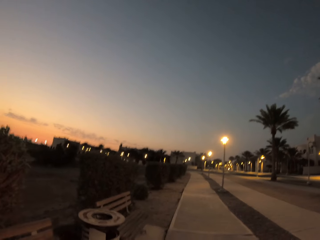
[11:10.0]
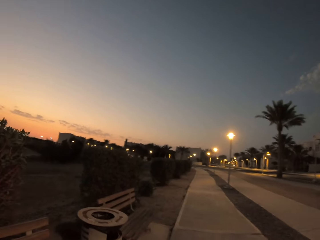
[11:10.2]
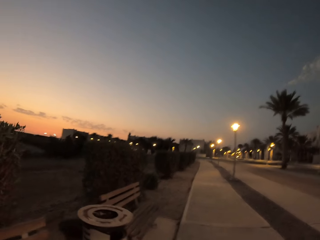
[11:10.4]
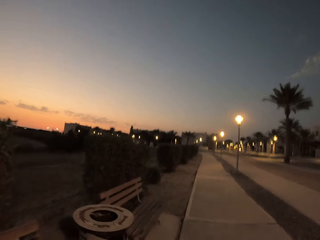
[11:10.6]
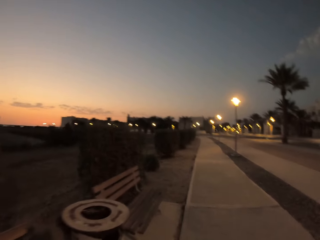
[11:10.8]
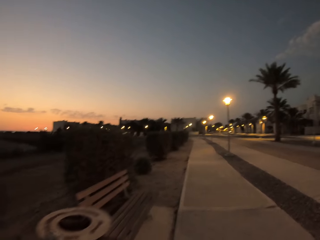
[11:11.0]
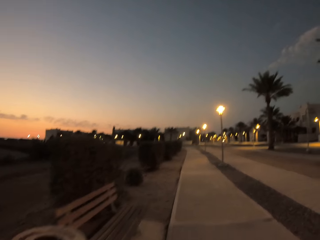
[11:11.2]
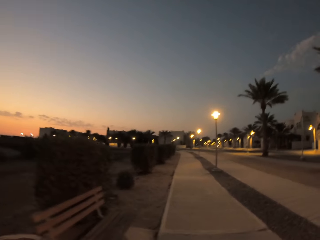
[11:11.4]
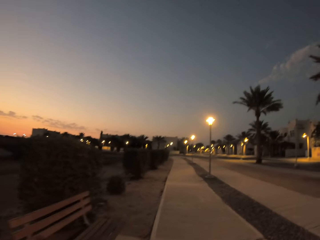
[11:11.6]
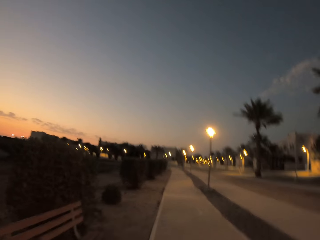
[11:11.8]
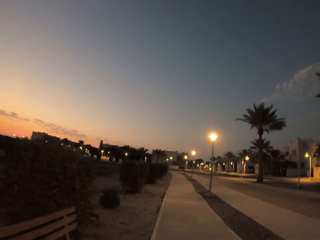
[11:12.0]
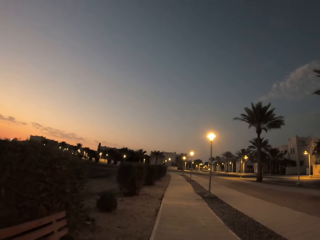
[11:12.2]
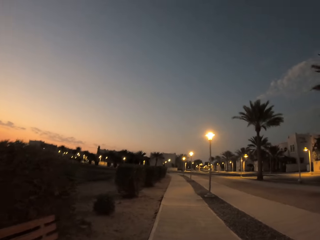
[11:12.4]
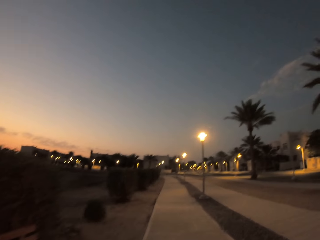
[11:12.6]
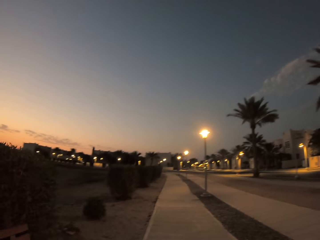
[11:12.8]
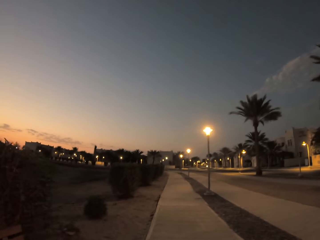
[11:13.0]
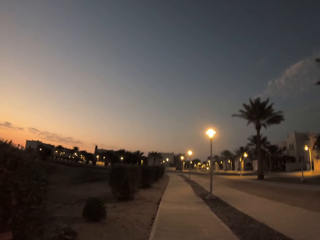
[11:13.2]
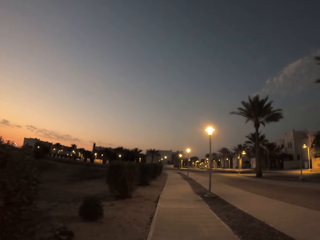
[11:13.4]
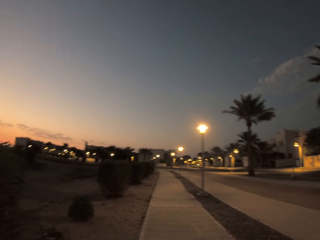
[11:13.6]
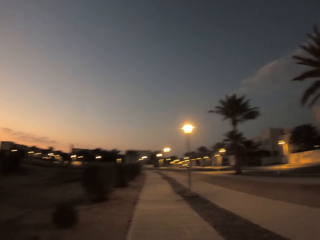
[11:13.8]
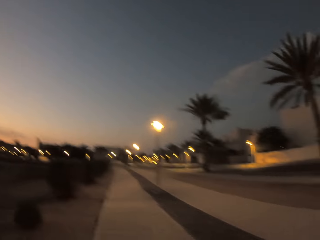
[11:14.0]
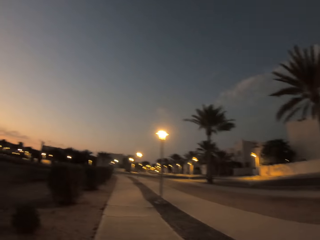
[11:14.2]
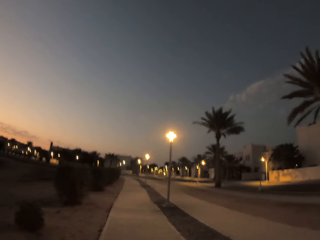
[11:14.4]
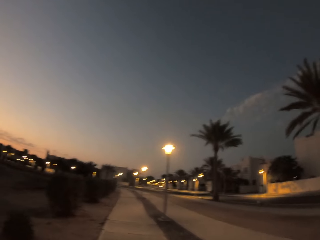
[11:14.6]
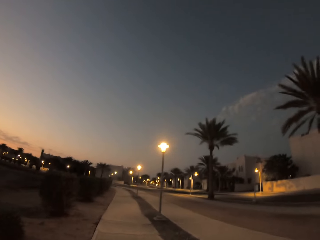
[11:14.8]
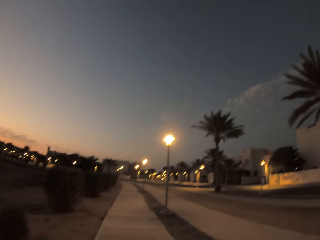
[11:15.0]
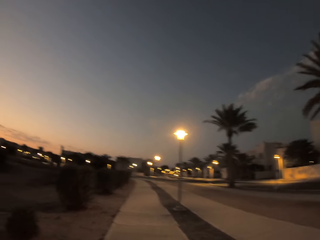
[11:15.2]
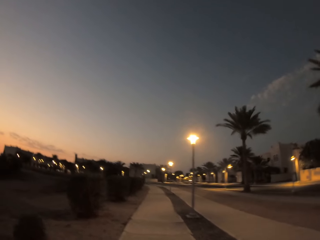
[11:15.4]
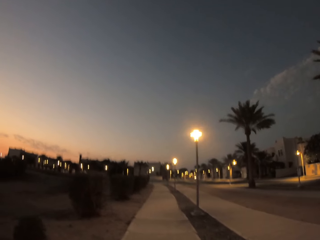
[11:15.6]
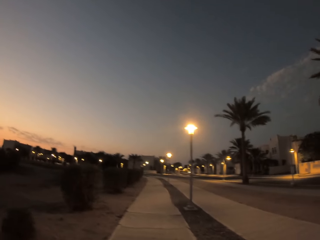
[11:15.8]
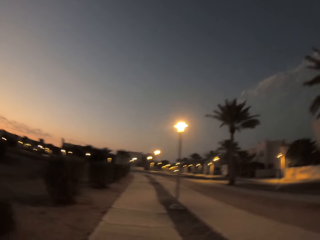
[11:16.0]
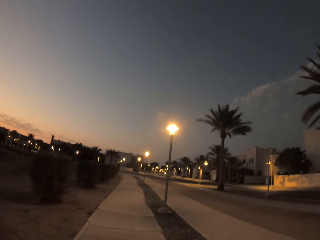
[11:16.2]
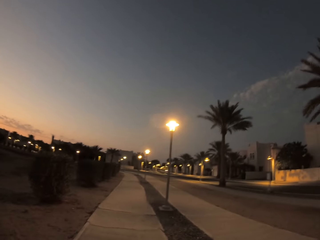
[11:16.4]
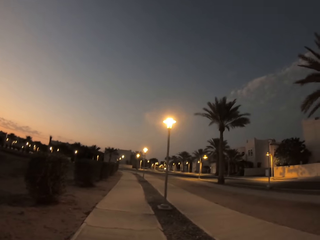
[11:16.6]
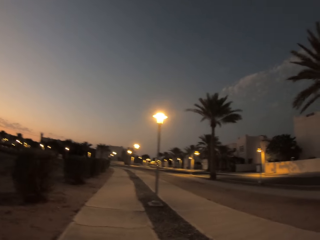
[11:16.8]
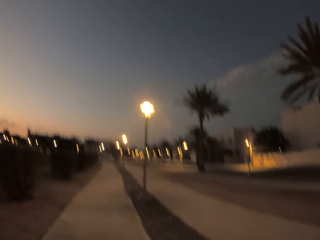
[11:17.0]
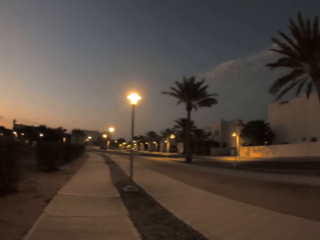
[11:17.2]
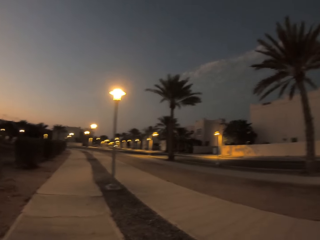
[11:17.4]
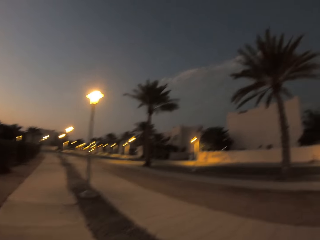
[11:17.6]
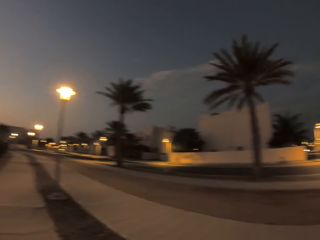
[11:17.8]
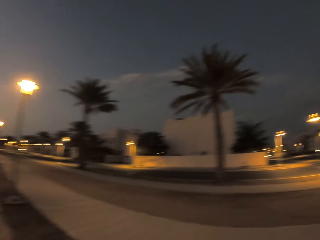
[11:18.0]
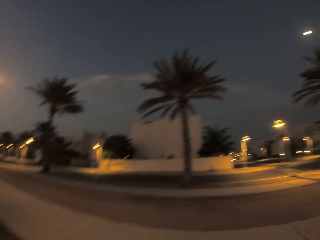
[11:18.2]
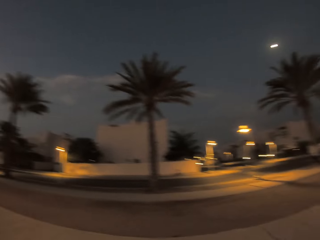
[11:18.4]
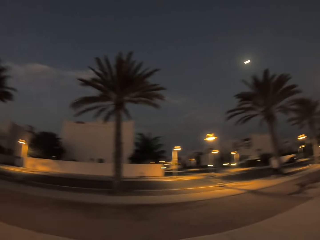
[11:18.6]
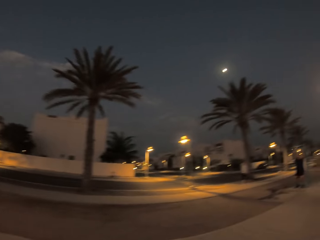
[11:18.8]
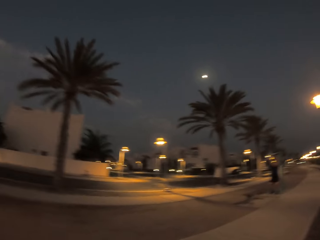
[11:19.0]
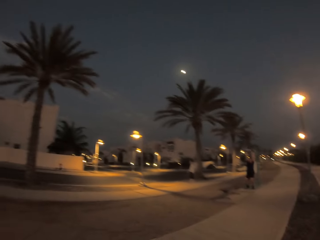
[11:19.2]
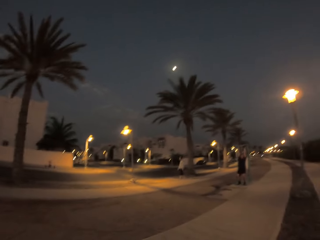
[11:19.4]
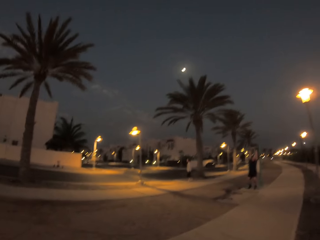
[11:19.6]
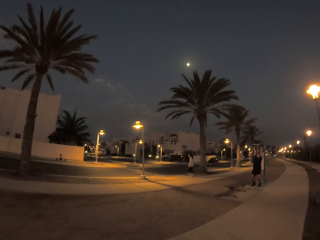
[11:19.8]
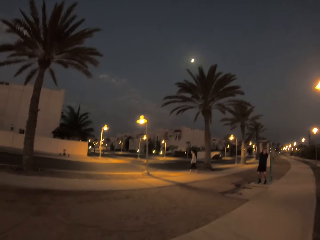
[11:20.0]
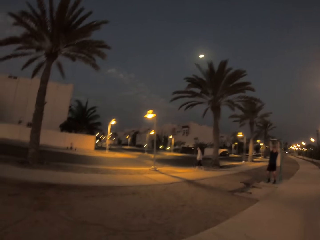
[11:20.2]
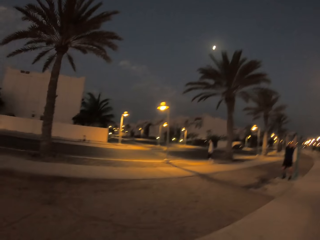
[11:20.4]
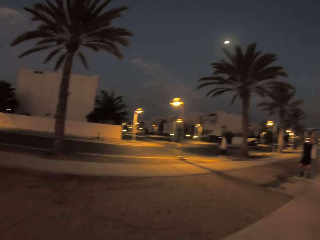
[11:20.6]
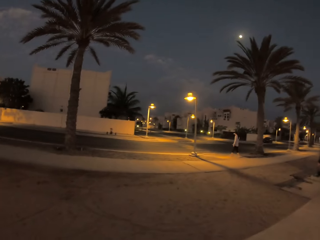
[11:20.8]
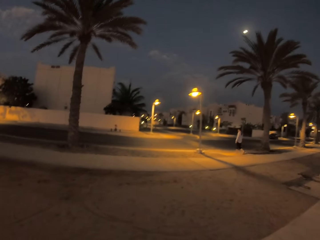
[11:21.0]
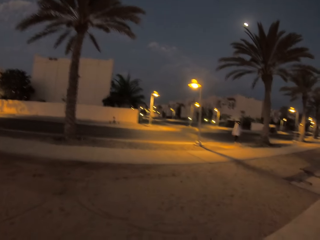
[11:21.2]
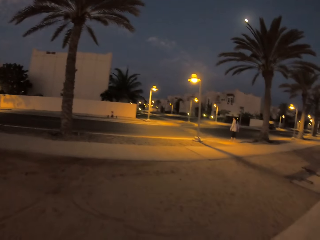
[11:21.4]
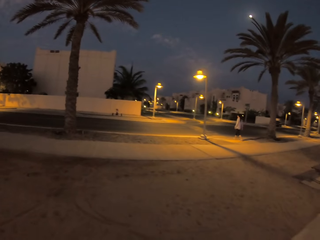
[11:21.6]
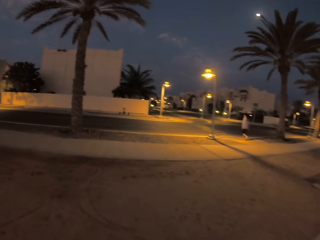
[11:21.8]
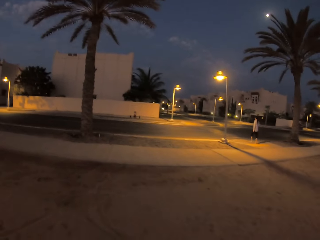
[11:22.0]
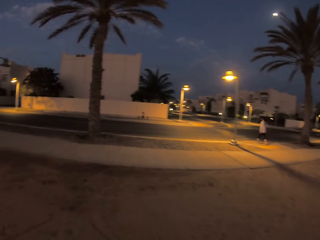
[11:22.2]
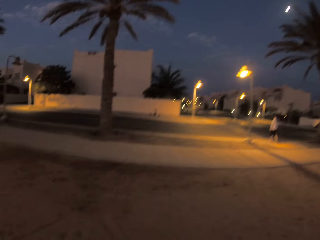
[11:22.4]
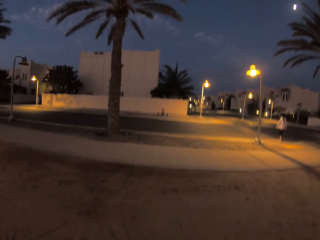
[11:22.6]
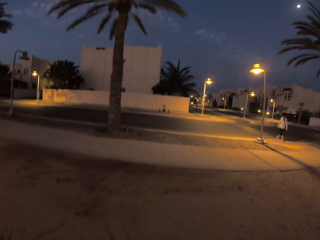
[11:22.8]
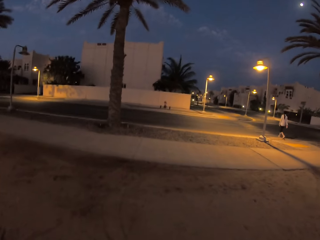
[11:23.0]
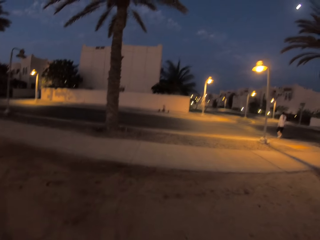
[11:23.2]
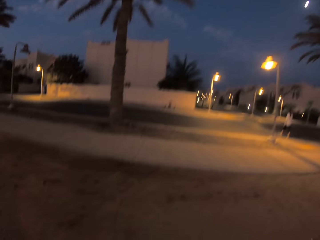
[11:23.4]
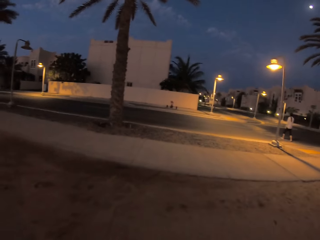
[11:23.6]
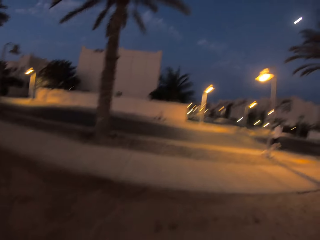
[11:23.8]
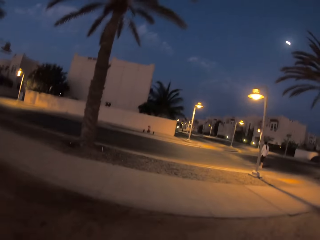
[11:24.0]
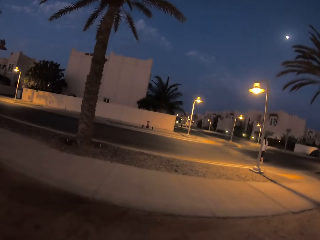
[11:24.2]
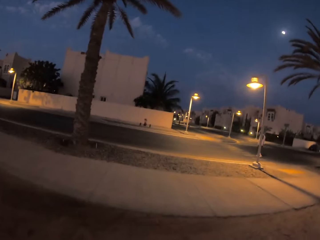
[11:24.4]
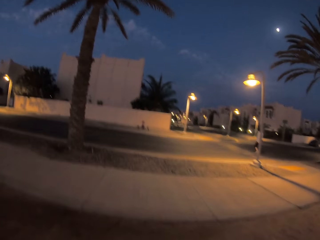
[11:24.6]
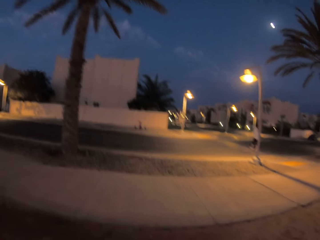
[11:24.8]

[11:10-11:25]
The camera wearer turns around. A man holds the board. A woman crosses the road. The camera wearer walks on the sand.

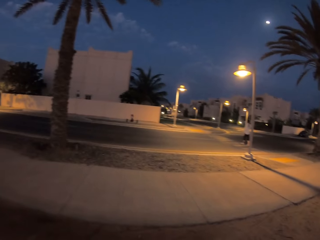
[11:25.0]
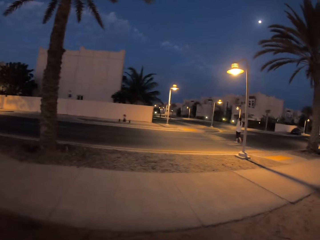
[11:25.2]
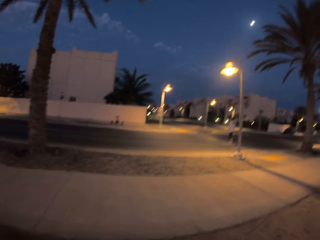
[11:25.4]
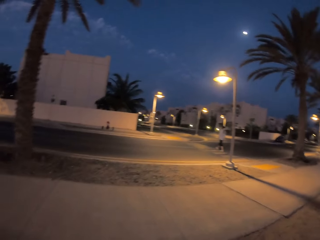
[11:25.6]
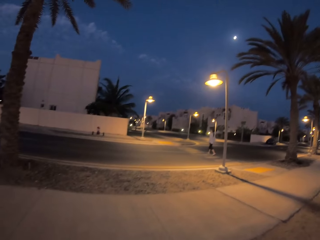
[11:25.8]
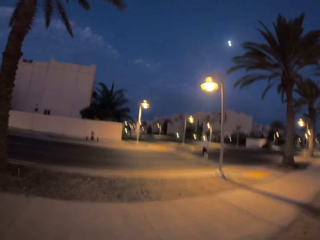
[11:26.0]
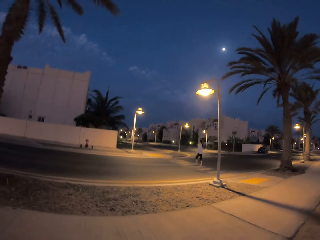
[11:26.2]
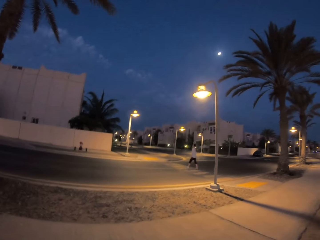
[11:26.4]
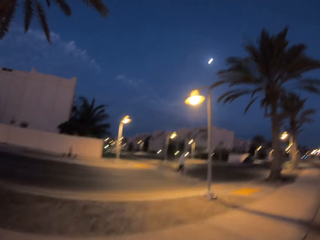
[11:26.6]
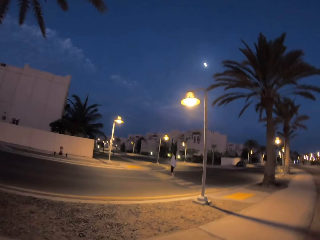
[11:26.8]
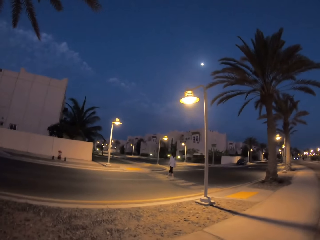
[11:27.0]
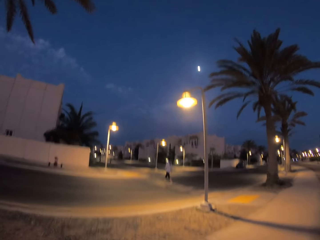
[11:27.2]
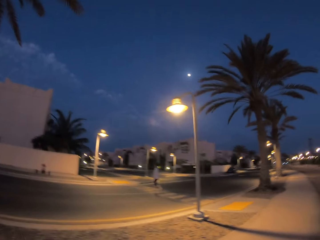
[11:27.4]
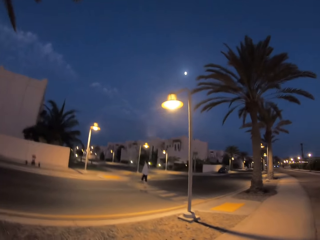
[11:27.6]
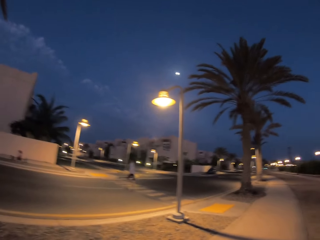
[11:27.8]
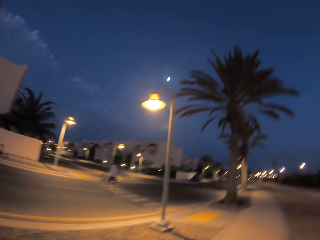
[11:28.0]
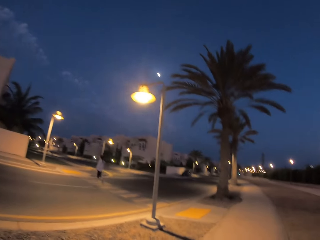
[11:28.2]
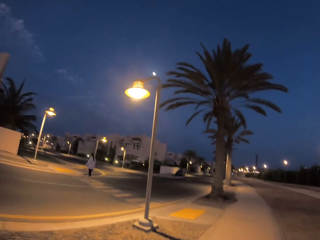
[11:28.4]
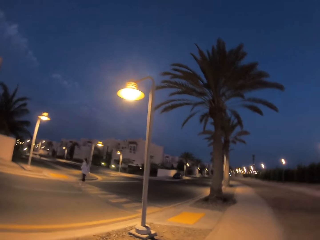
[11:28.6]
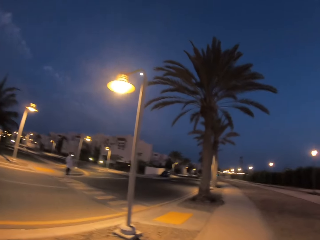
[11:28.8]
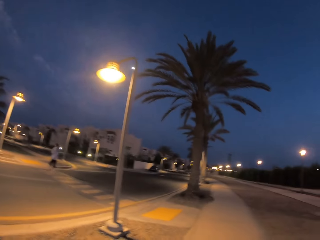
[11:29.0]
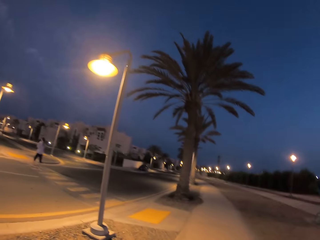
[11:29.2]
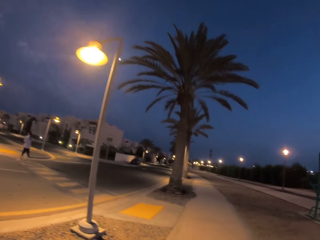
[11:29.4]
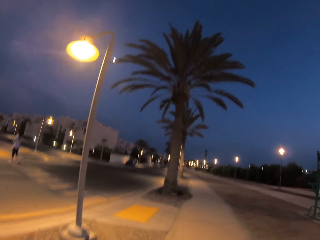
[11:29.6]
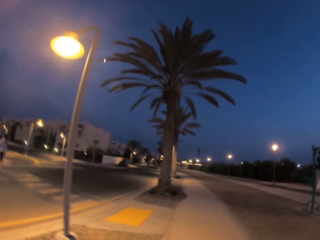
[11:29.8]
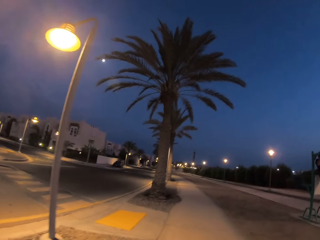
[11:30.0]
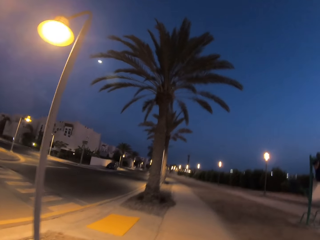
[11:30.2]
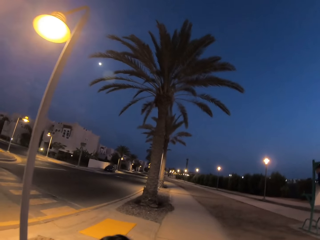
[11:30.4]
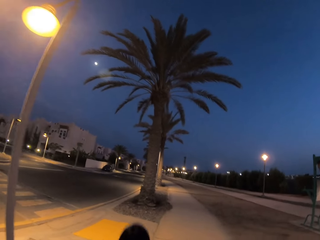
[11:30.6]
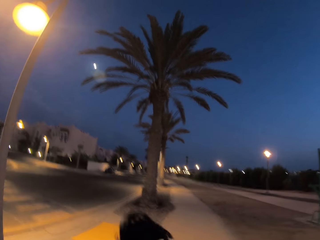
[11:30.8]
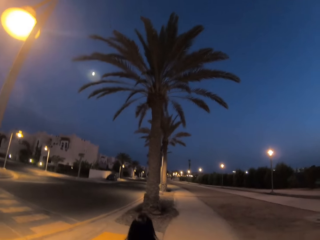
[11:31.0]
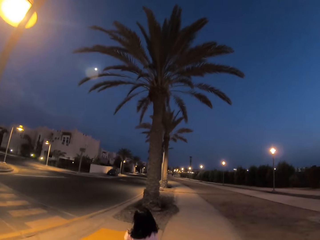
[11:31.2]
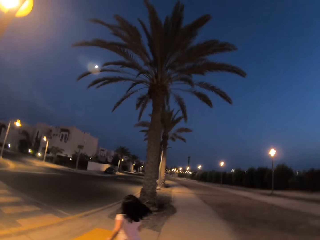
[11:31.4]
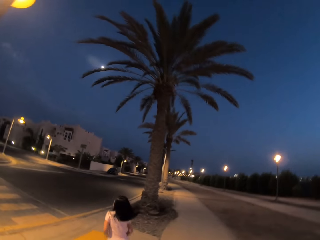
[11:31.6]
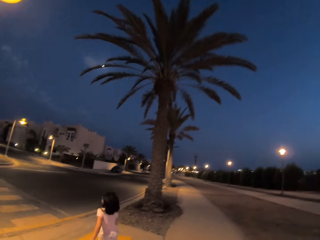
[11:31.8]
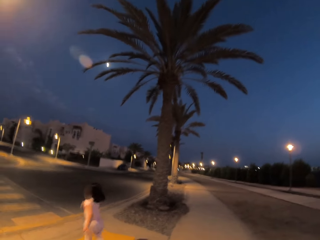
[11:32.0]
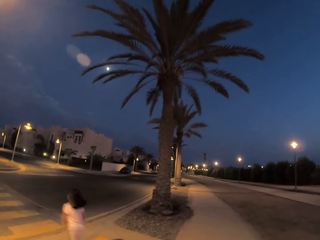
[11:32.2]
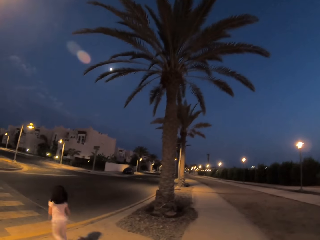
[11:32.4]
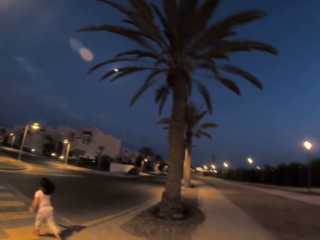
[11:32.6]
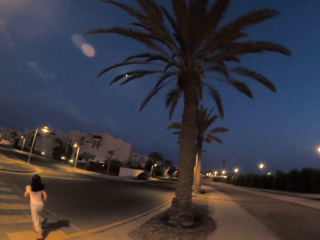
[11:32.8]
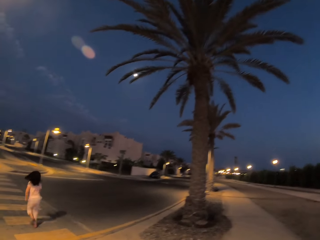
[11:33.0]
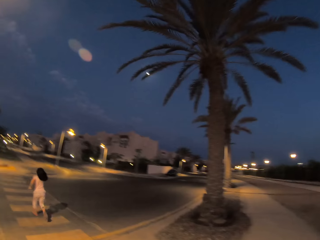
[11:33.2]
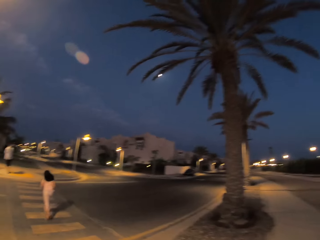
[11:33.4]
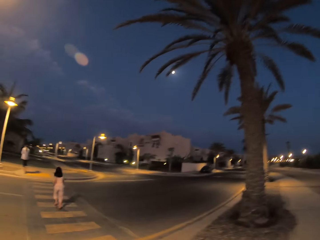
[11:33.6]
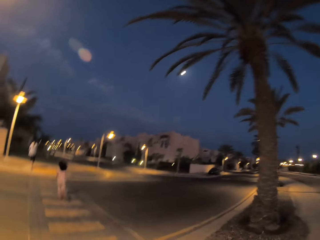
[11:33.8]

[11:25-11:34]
The camera wearer walks on the sidewalk. A child runs on the sidewalk. The child runs across the zebra crossing.
